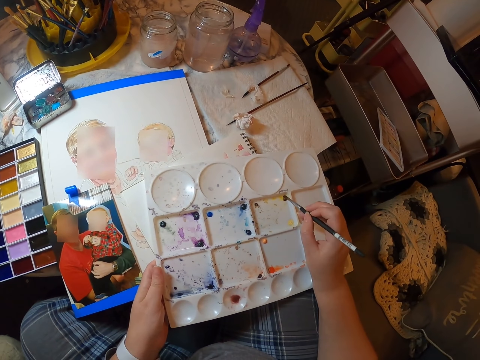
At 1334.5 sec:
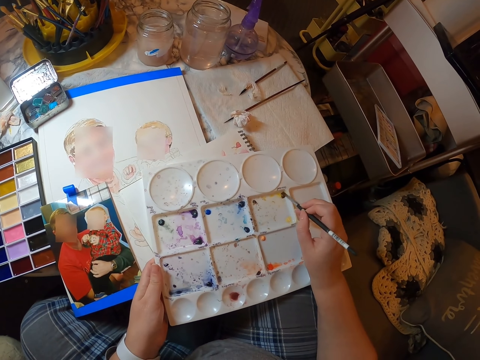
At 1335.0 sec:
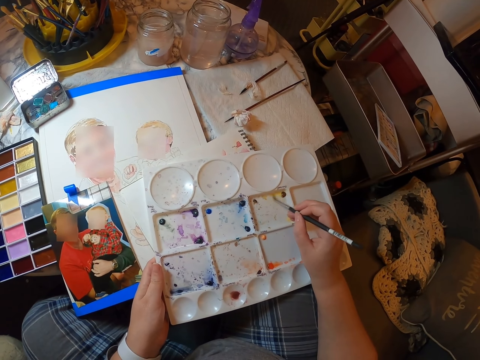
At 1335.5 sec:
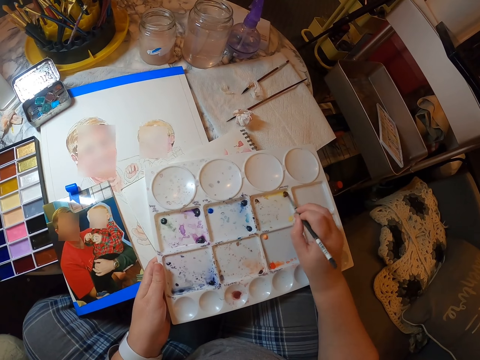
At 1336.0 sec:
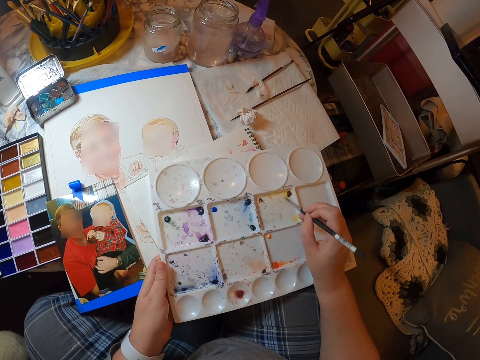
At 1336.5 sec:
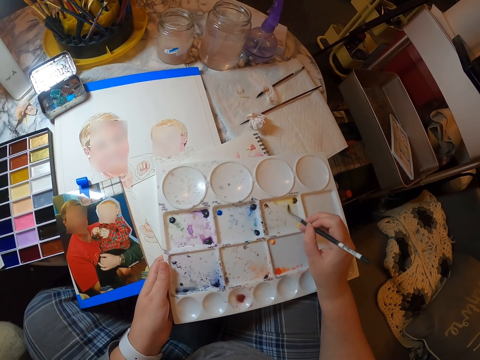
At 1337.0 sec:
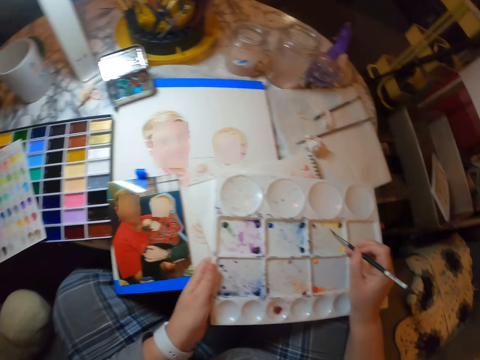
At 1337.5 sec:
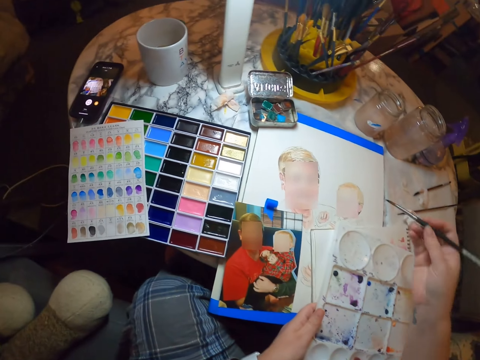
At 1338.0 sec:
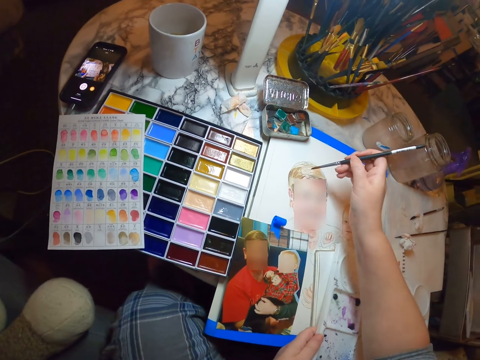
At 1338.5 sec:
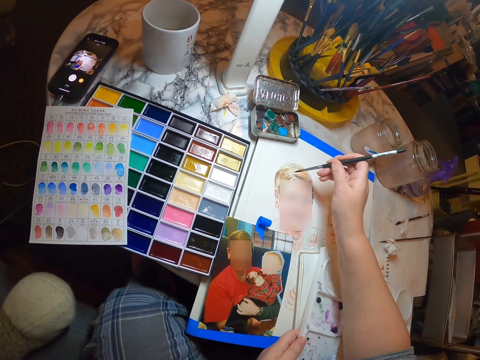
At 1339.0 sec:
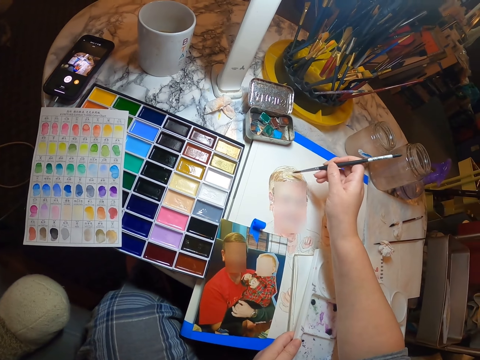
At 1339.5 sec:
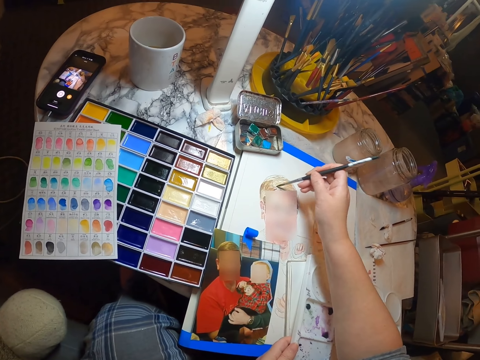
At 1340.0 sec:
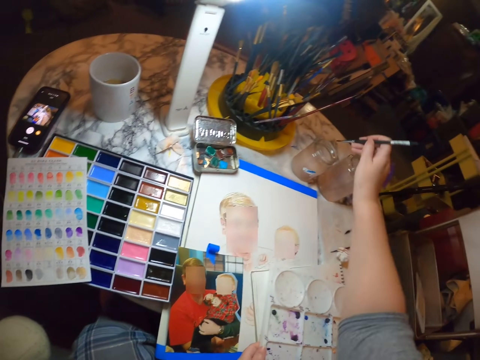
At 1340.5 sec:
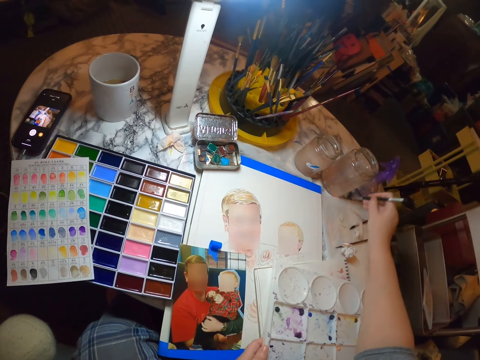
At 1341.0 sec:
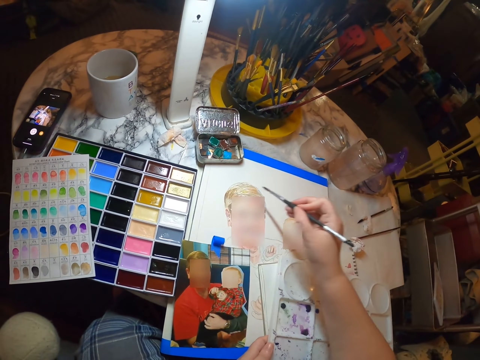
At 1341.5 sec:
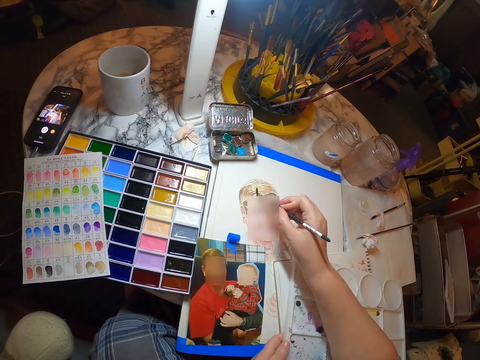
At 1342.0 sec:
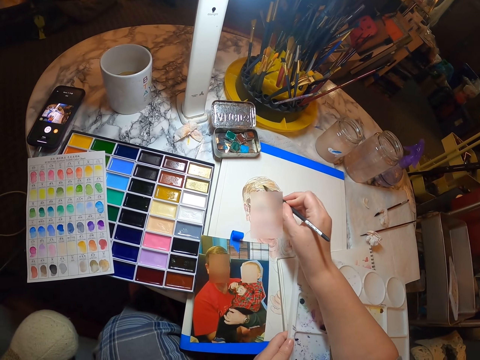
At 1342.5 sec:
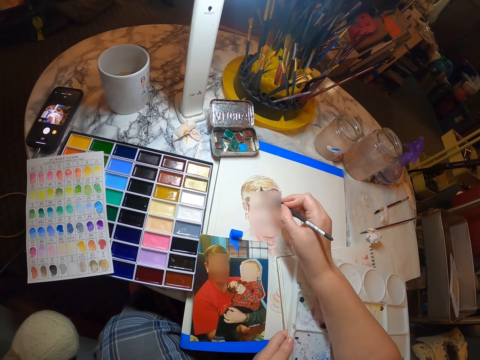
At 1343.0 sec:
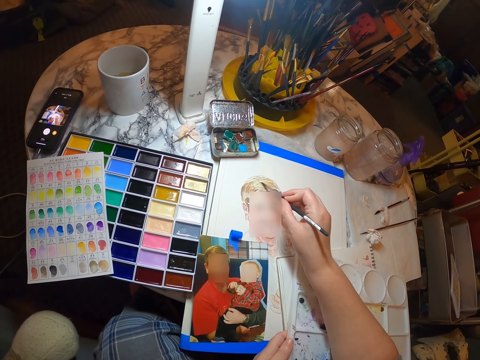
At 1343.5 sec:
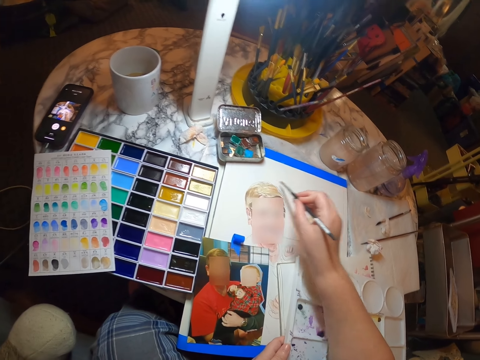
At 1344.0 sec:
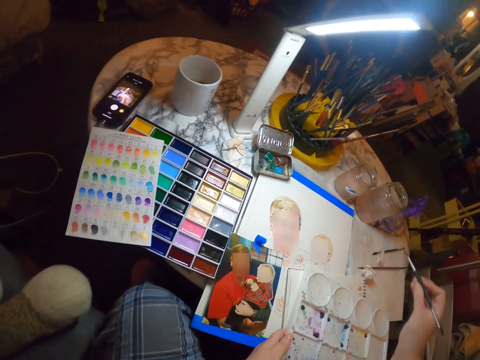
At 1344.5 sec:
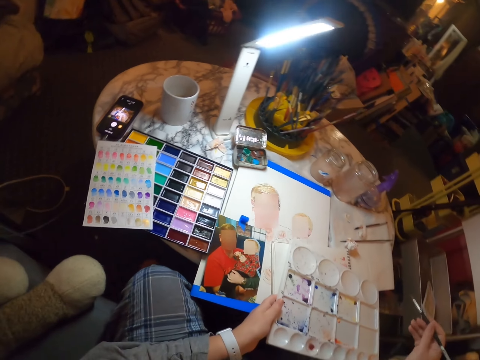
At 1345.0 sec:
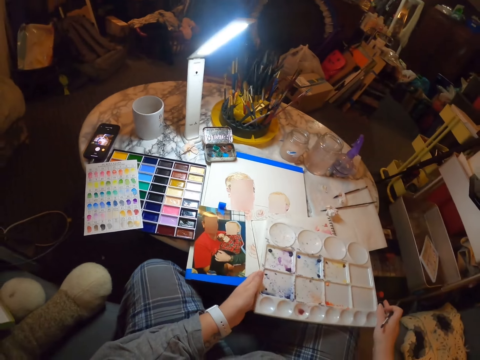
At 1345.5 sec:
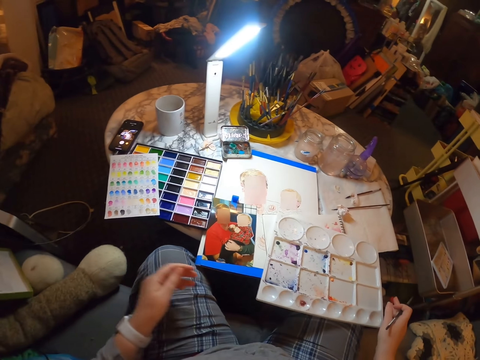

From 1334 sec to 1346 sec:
The camera wearer scoops the color with the painting brush in the paint palette. They draw on the piece of paper using the painting brush. They dip the painting brush in the tin with water. They draw on the piece of paper using the painting brush.

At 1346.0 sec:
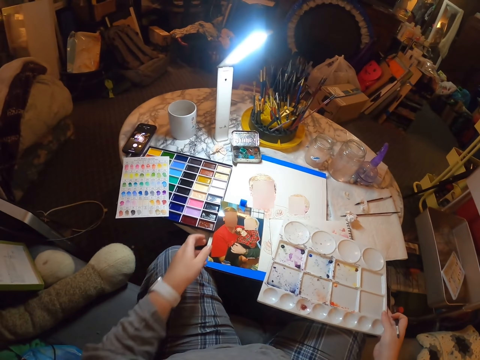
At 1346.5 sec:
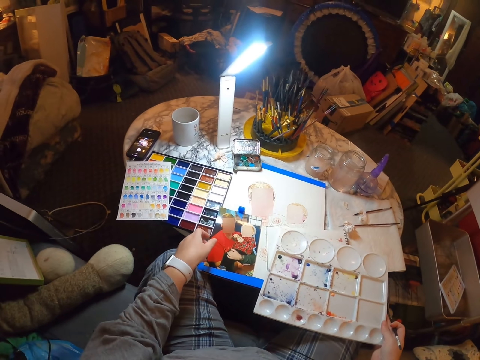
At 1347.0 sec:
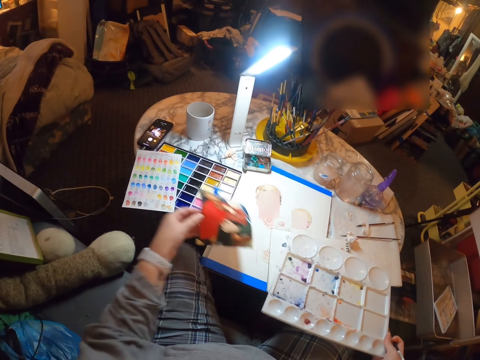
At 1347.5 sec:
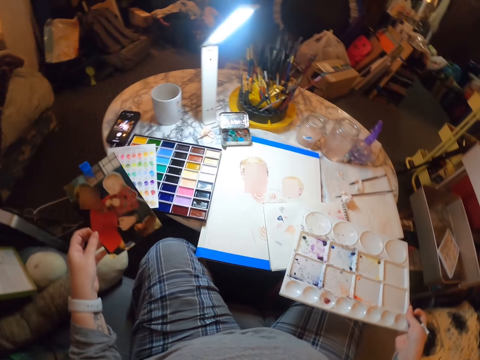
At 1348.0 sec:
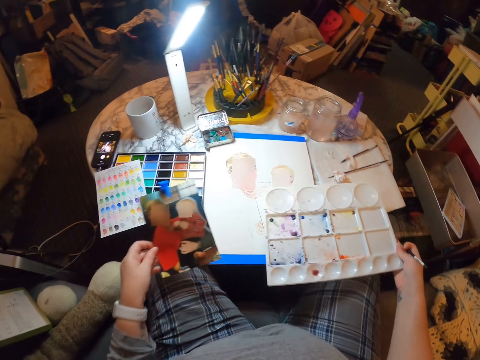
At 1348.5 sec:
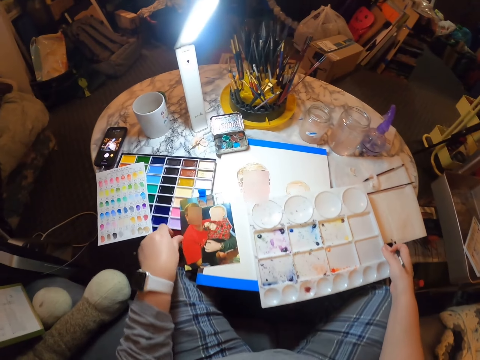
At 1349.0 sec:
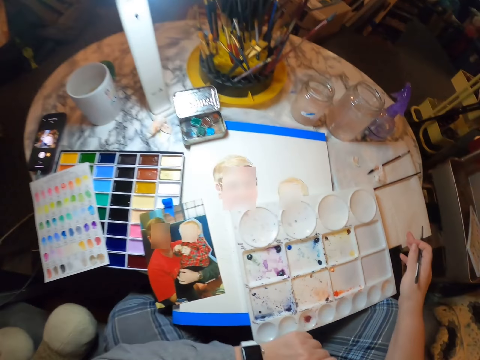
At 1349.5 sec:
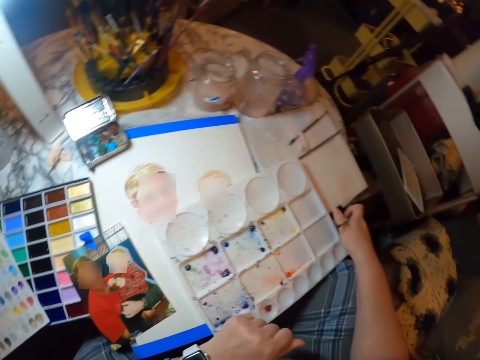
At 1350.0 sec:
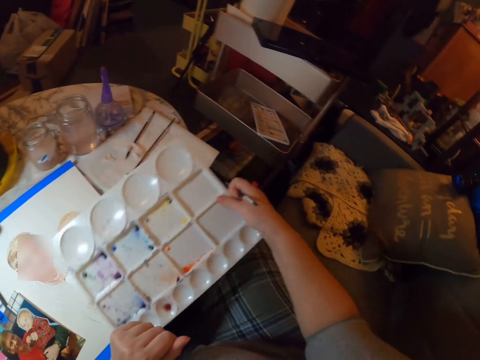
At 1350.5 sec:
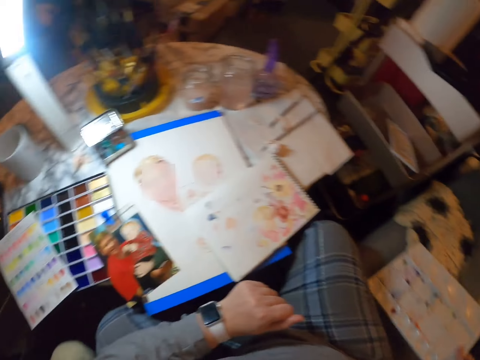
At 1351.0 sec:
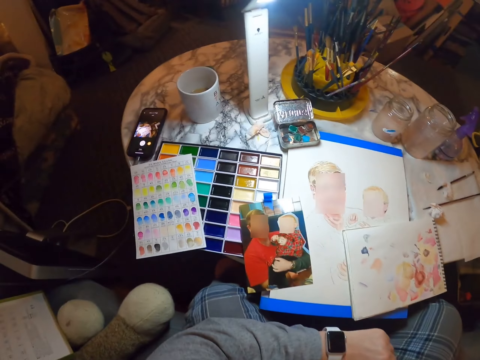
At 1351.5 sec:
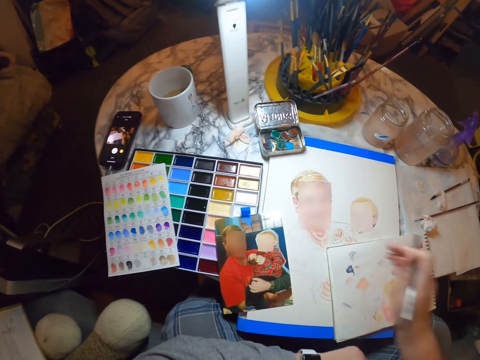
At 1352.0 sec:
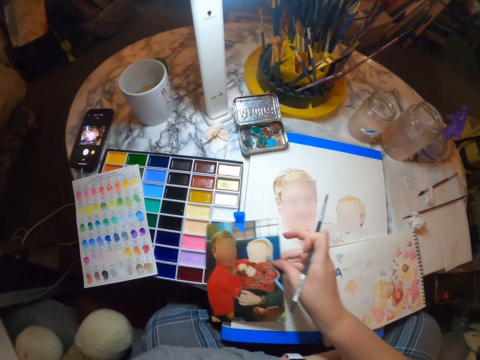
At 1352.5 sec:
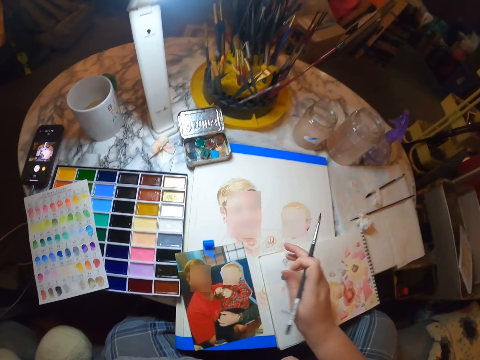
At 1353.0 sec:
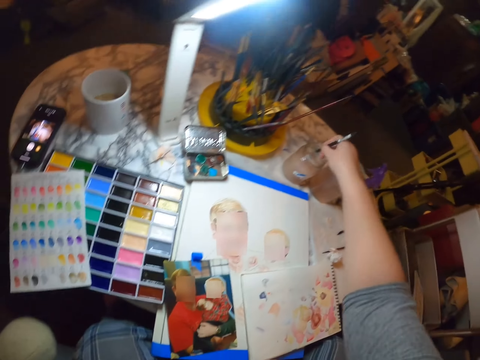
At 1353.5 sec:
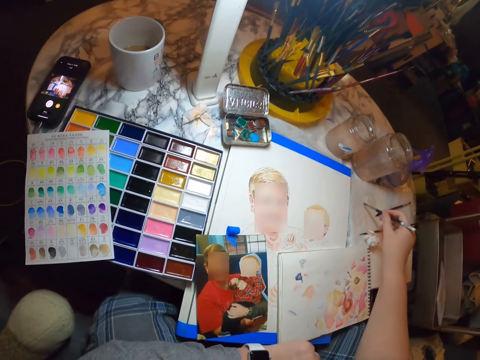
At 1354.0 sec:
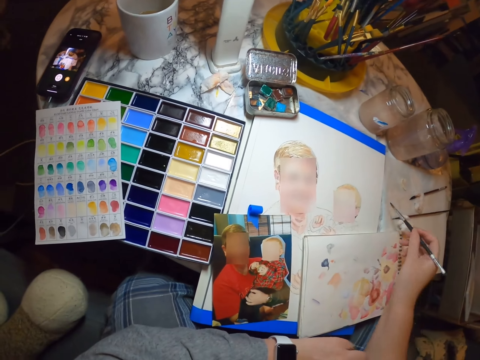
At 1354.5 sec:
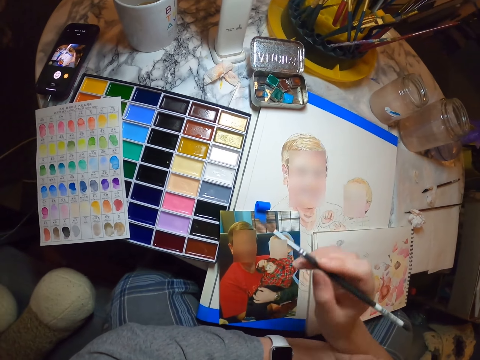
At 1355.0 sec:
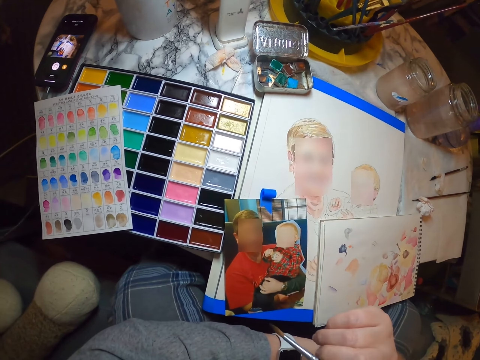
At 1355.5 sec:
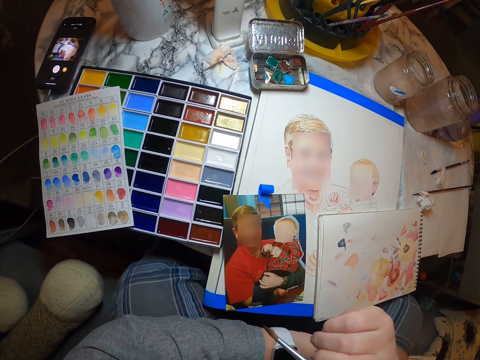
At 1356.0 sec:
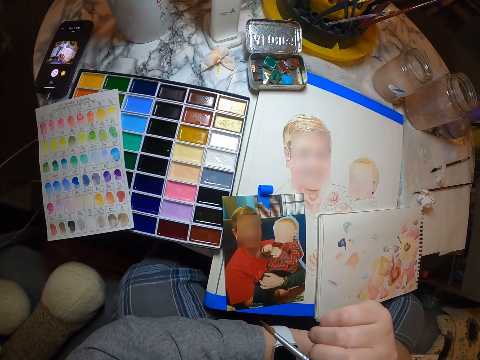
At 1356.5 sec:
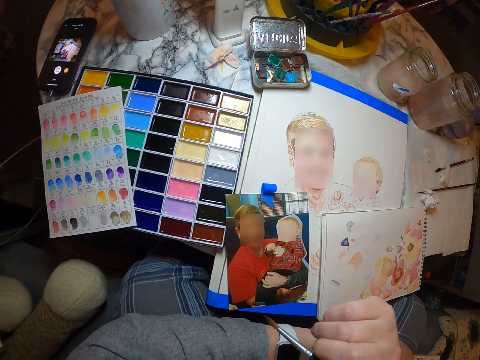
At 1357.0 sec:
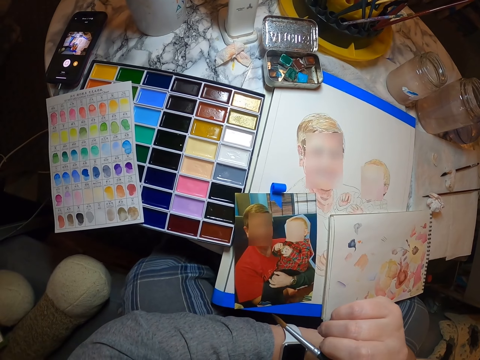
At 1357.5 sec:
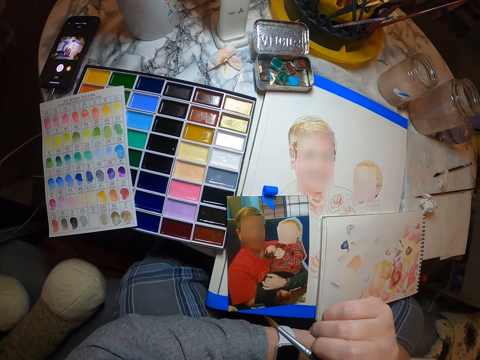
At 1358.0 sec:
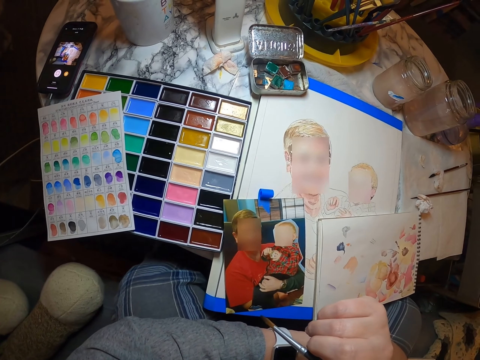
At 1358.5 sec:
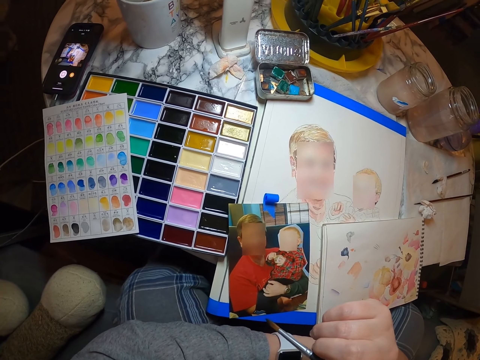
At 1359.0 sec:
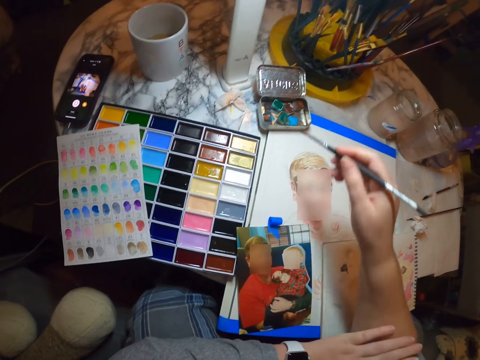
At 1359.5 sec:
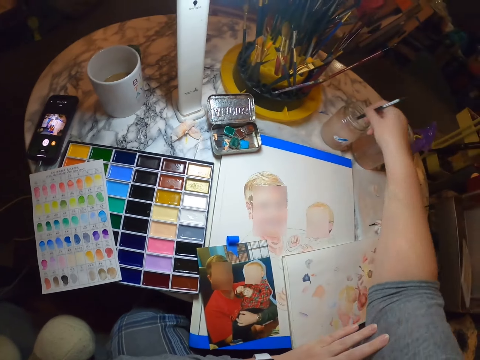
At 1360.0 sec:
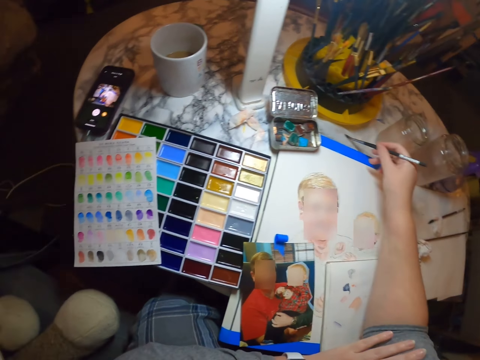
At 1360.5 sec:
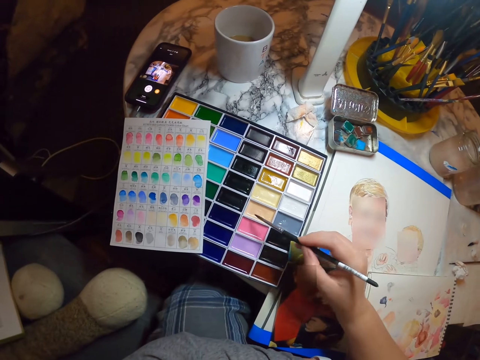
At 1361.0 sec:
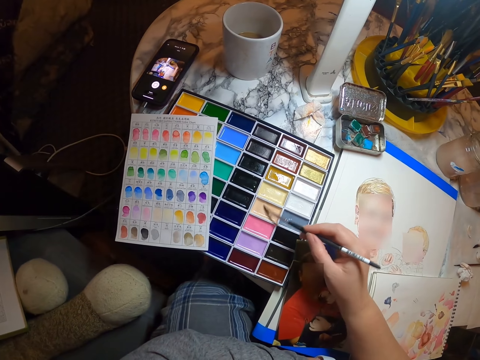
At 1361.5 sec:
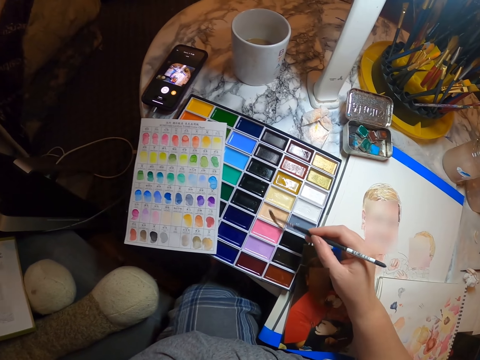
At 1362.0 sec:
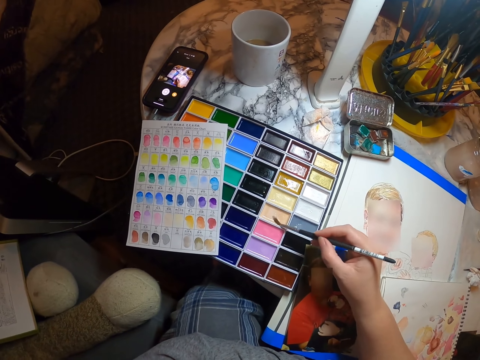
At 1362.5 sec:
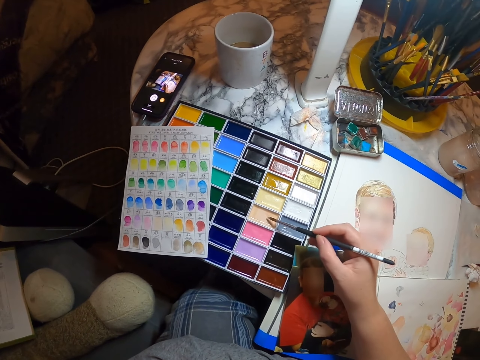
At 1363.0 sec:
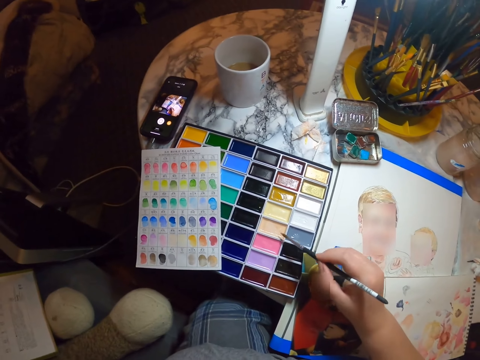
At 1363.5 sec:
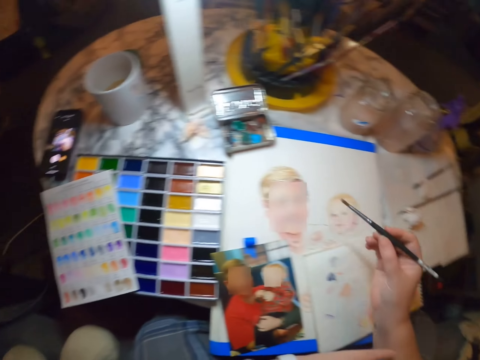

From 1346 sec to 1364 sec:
The camera wearer touches something. They pick up the picture or photo on top of the table and put the picture on top of the table. They pick up an object on top of the table. They place a paint palette on the seat. They put the object on top of the table. They pick up the picture on top of the table, move the photo on the table, and put the picture on top of the table. They dip the painting brush in the tin with water. They brush a paintbrush on the paper. They look at the photo. They stare at the table. They dip the painting brush in the tin with water. They dip the paintbrush in the paint palette and scoop the color with the painting brush.
